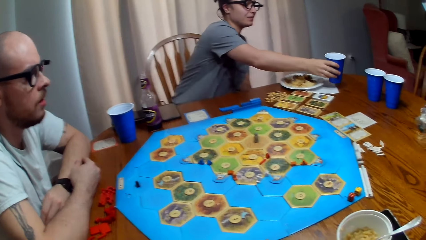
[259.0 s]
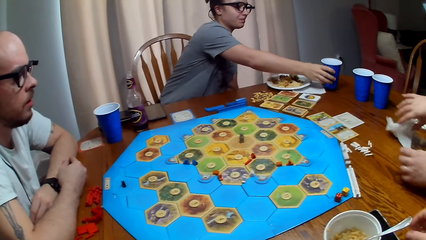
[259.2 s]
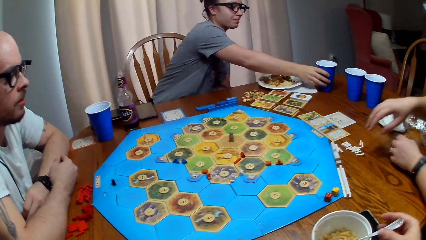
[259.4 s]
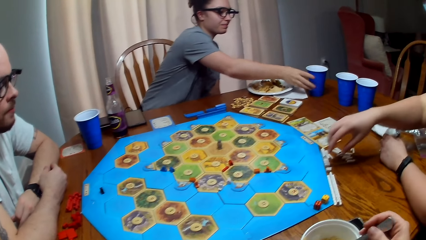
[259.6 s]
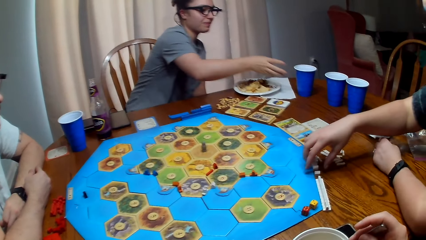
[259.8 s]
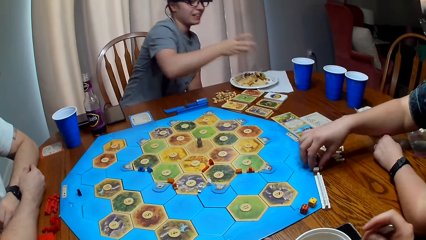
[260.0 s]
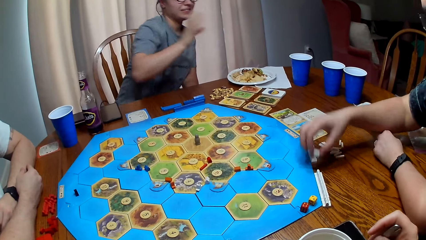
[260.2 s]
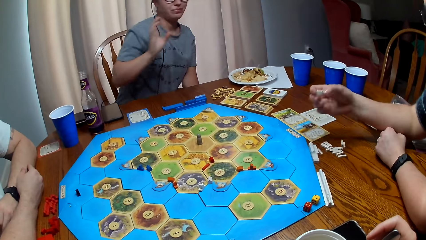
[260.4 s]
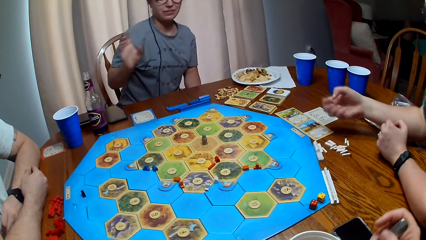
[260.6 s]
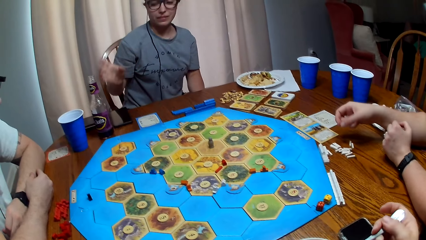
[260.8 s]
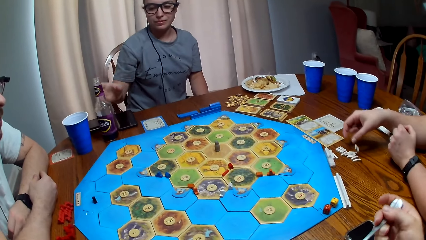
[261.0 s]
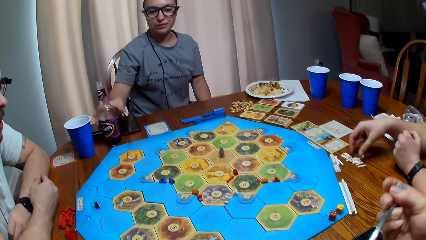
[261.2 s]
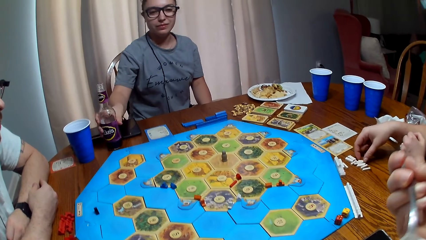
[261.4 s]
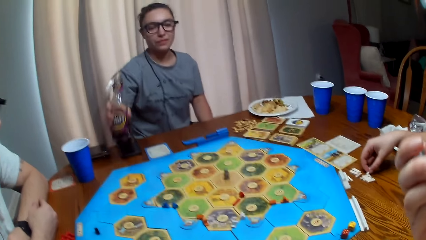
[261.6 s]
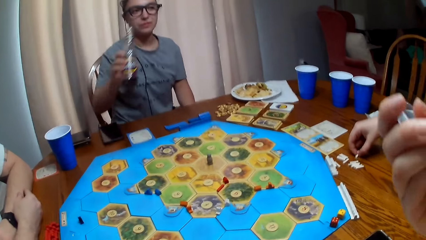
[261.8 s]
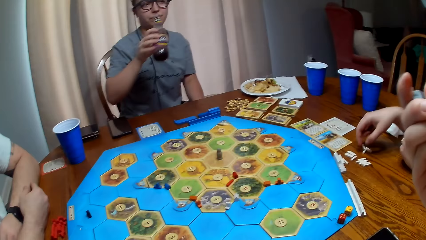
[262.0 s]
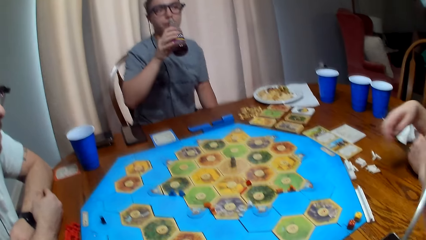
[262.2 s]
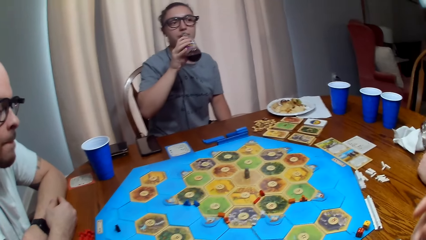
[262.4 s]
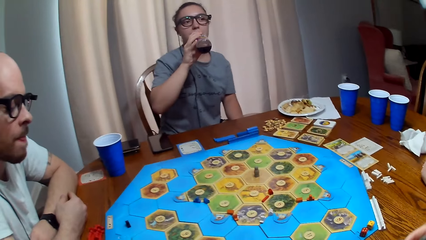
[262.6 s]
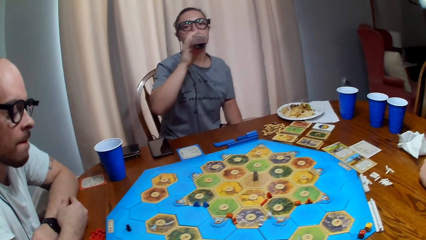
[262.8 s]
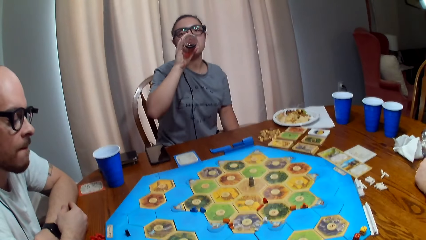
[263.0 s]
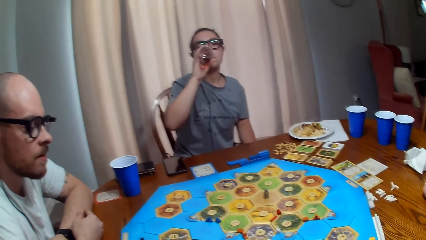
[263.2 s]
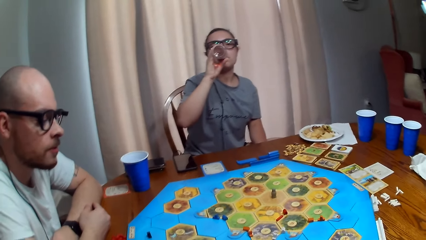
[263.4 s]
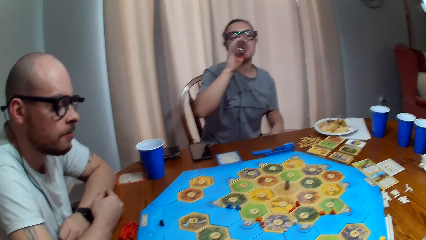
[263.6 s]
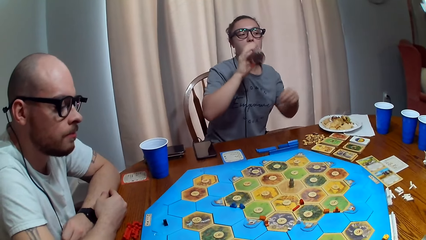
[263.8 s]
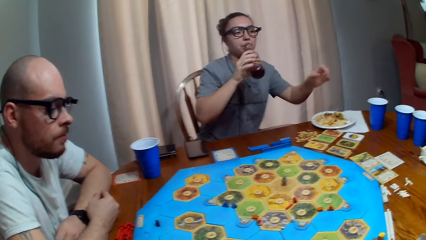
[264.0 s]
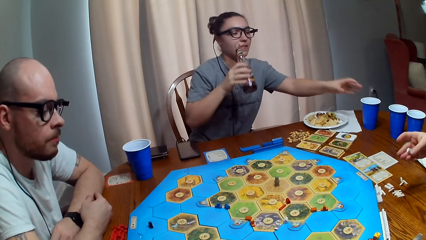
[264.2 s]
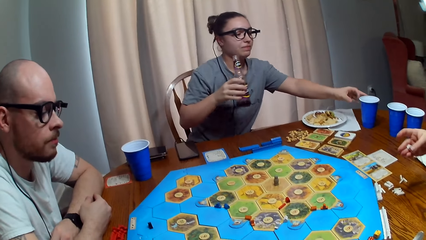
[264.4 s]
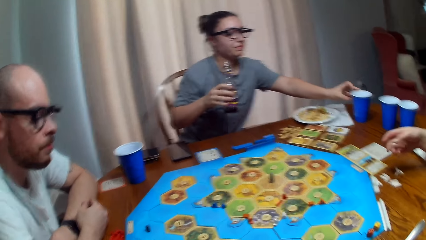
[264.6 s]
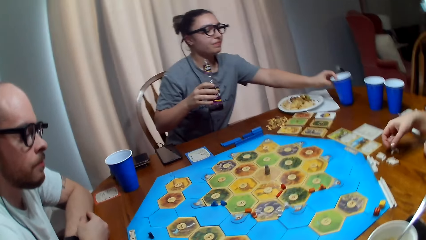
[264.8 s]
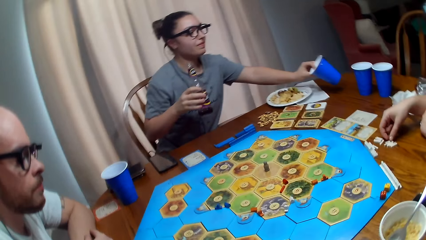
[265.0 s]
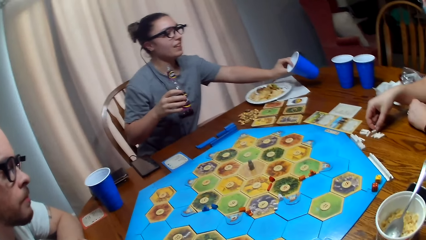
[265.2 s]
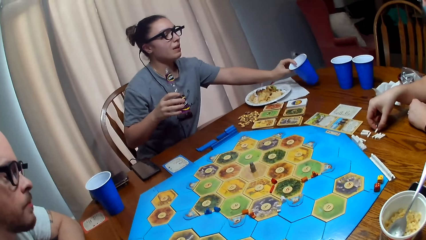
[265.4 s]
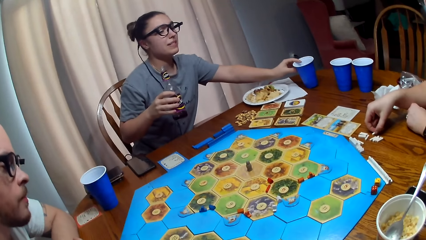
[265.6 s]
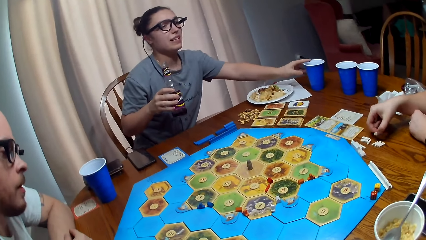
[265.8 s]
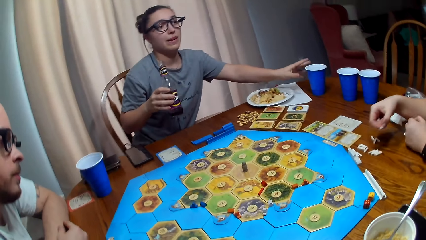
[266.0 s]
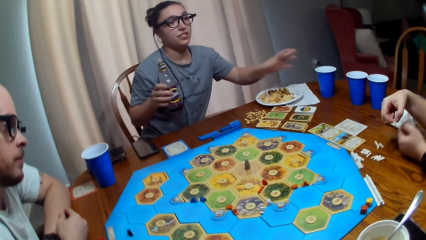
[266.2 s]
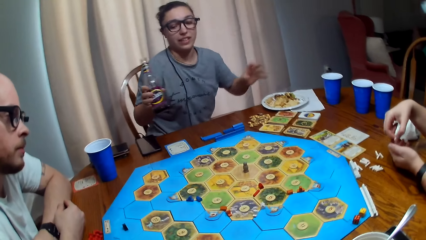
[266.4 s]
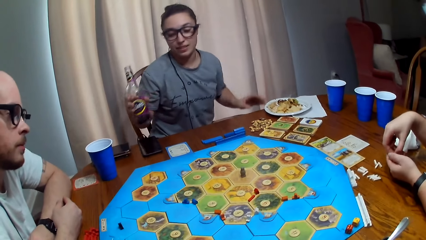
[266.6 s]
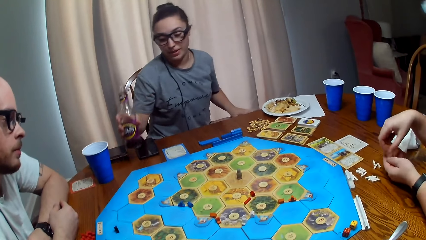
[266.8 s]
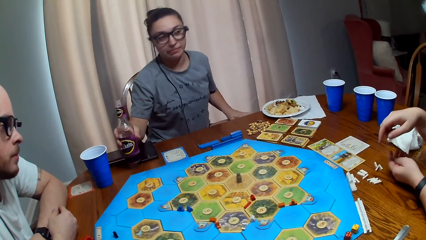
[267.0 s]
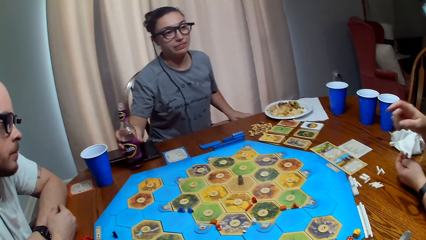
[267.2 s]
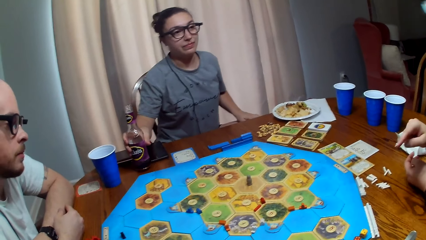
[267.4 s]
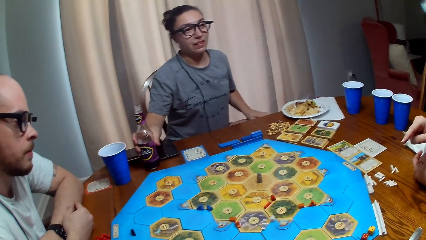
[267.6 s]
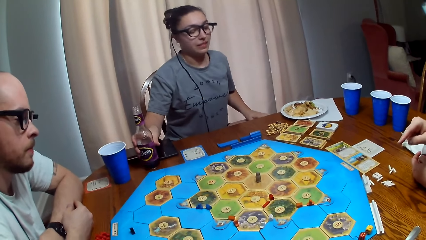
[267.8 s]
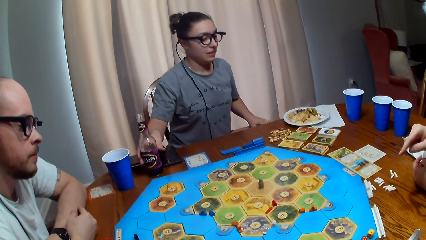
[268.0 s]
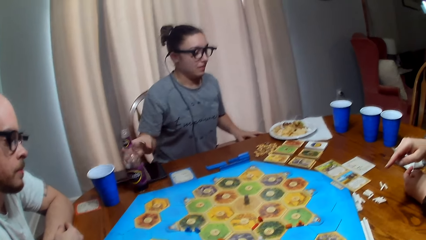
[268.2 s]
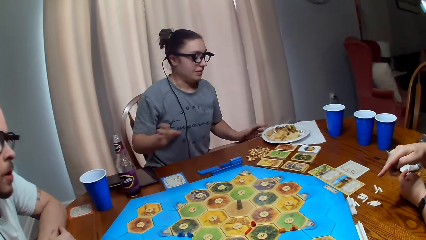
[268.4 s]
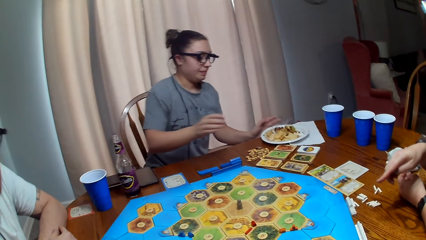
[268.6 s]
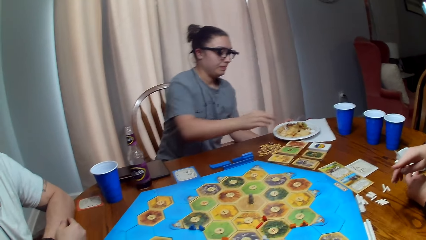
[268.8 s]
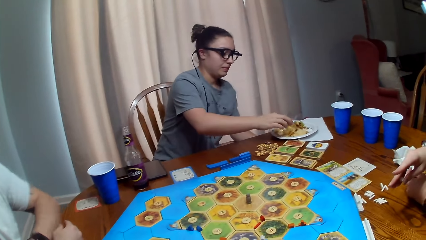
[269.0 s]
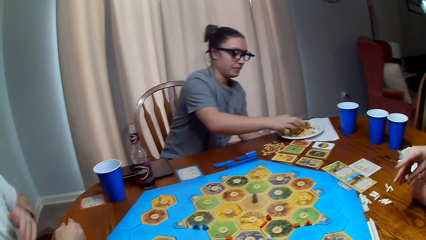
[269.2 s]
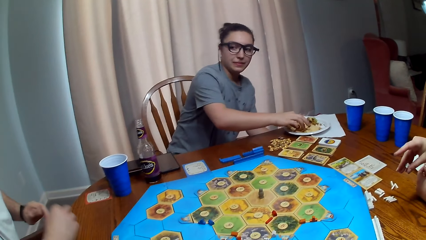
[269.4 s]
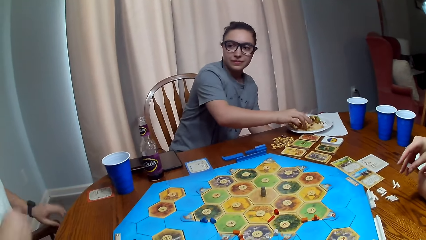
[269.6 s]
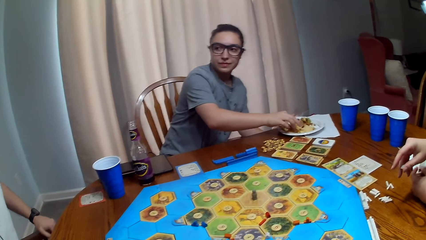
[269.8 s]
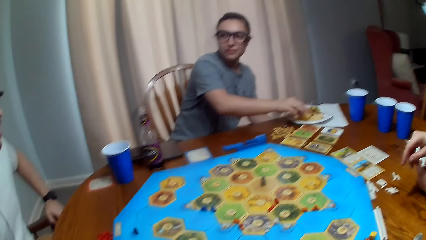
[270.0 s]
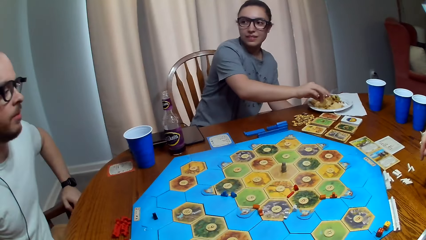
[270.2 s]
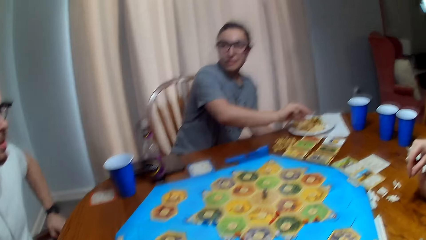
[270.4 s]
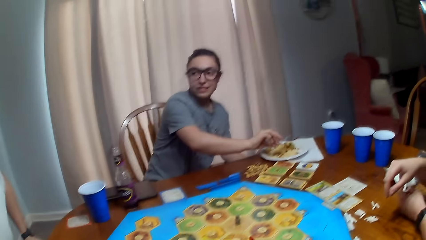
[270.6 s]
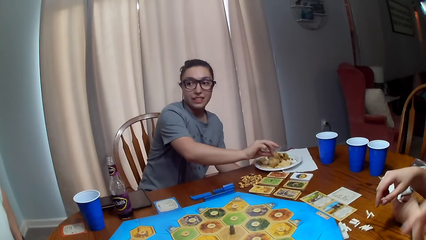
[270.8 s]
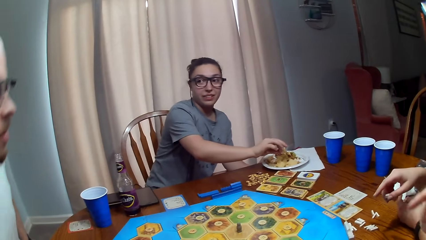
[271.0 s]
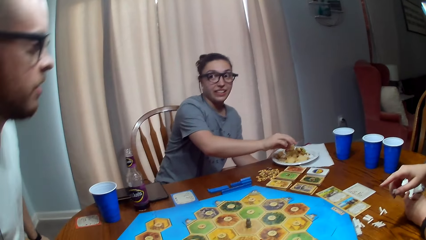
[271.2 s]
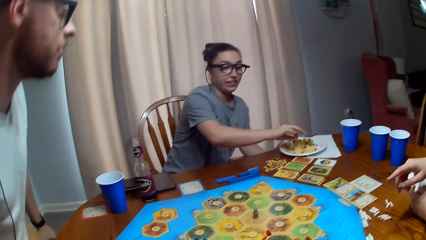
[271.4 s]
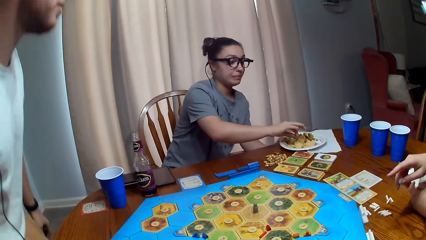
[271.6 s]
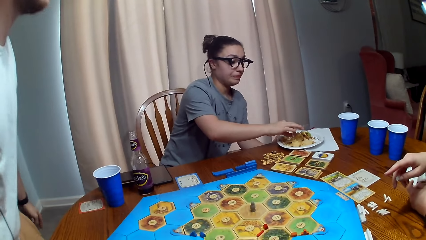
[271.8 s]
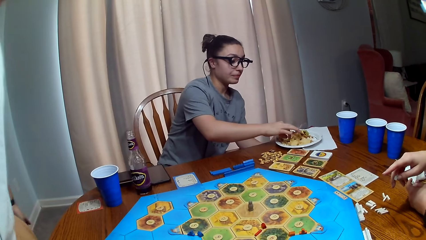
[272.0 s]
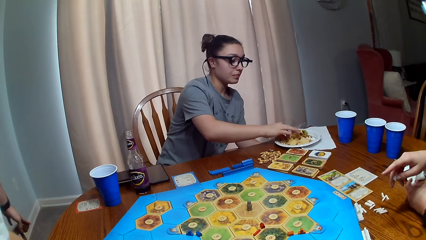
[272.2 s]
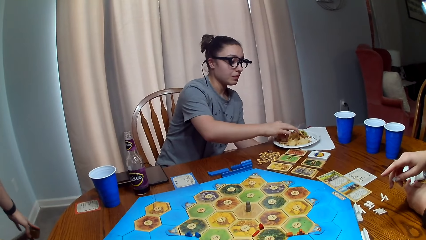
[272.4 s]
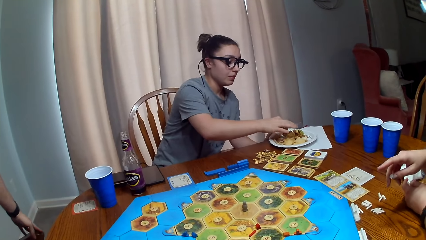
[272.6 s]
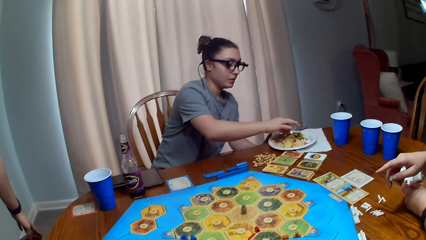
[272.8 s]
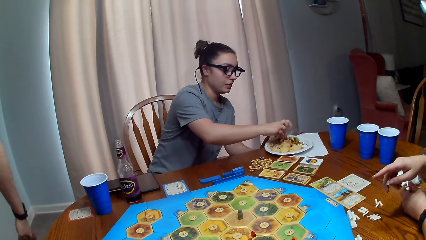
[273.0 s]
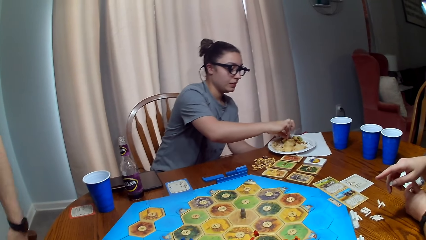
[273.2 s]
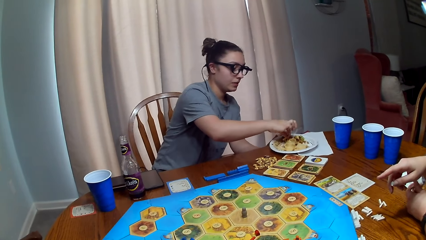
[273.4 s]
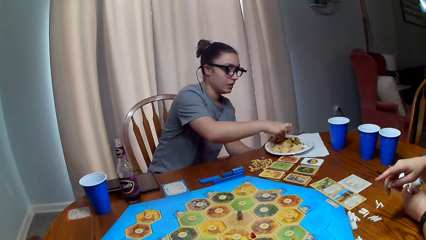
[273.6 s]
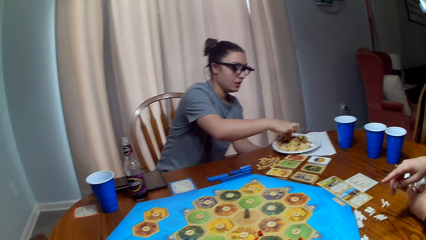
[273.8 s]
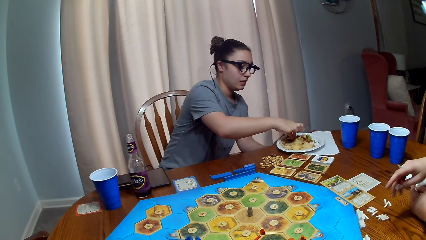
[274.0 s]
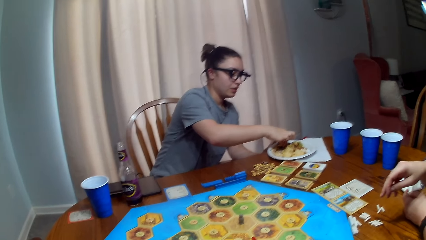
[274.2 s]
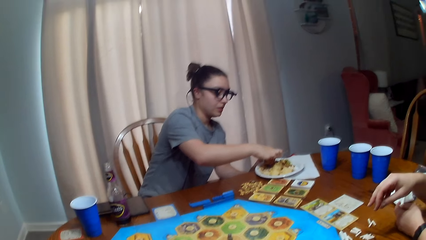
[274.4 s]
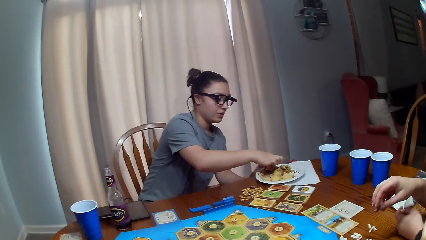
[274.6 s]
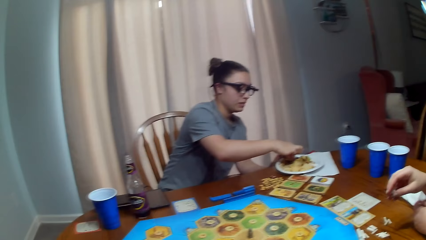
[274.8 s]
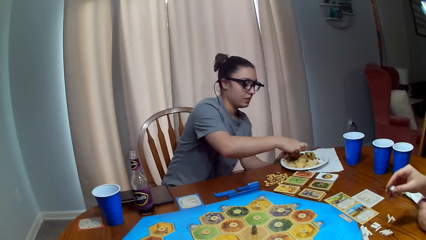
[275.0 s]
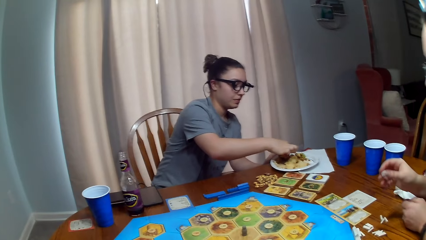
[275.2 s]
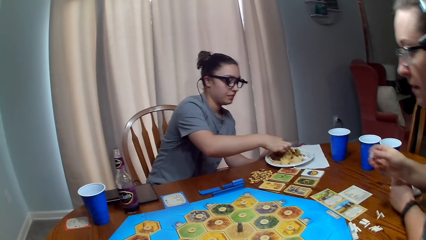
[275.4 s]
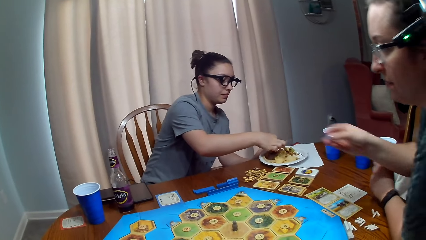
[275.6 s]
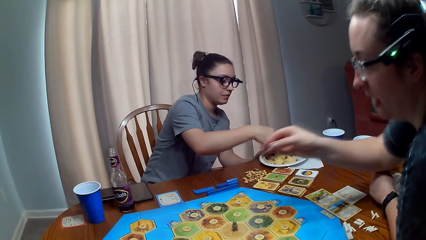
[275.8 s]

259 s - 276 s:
A person picks up something from the table. Another person picks up a soda bottle and drinks from the bottle. The camera wearer talks. The other person looks at the cup and talks. The other person places the bottle on the table and picks food from the plate. A third person stands from his chair. The first person stands.
